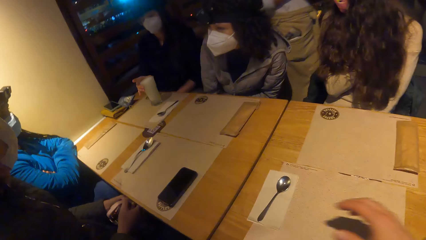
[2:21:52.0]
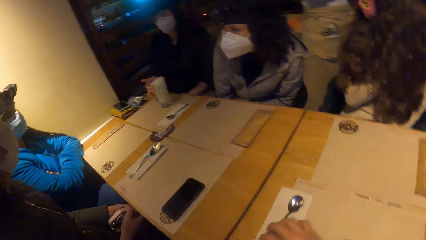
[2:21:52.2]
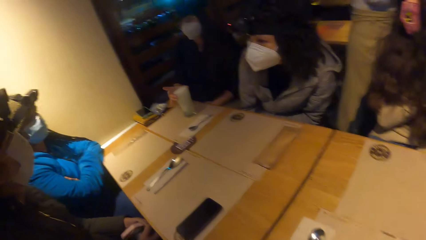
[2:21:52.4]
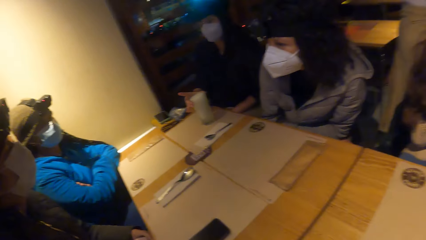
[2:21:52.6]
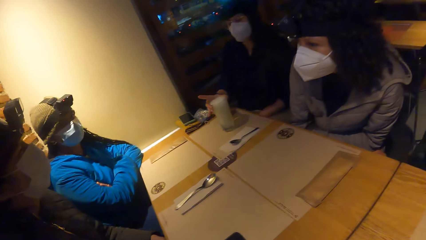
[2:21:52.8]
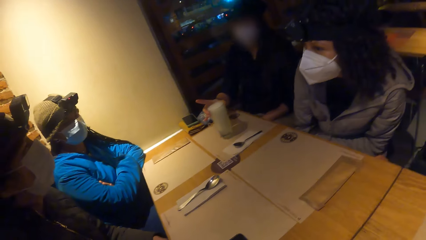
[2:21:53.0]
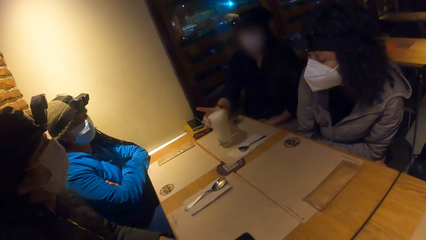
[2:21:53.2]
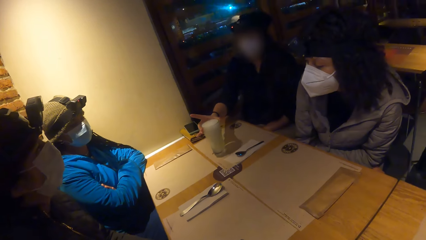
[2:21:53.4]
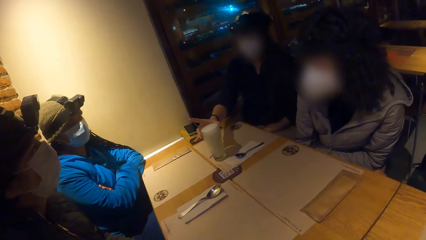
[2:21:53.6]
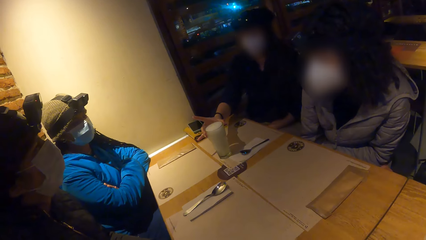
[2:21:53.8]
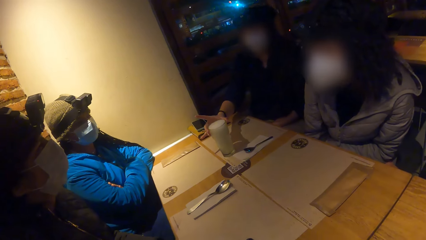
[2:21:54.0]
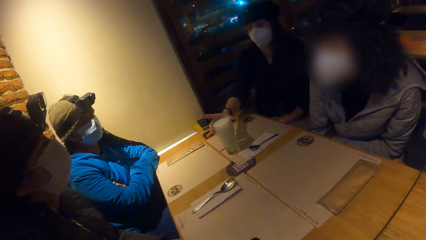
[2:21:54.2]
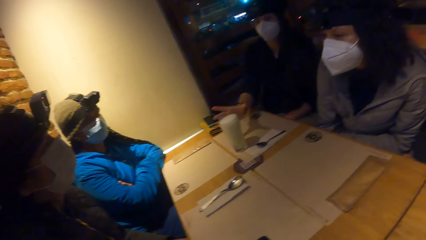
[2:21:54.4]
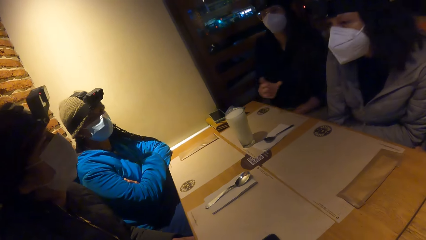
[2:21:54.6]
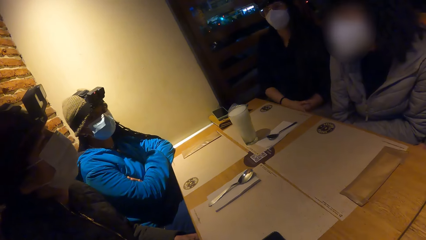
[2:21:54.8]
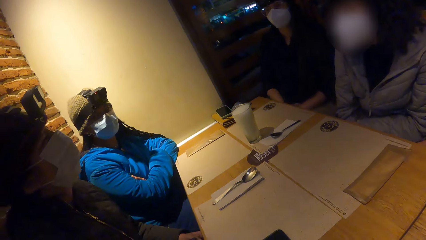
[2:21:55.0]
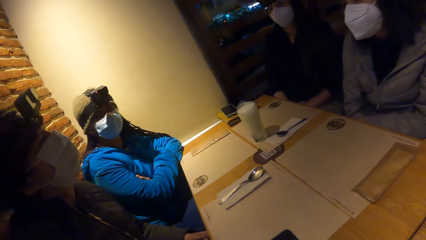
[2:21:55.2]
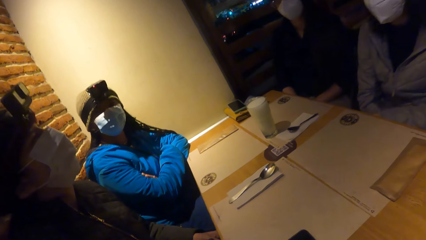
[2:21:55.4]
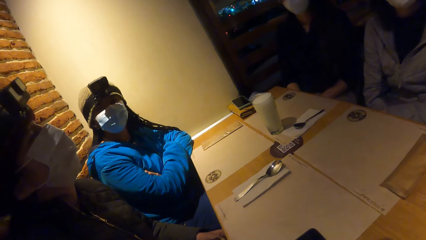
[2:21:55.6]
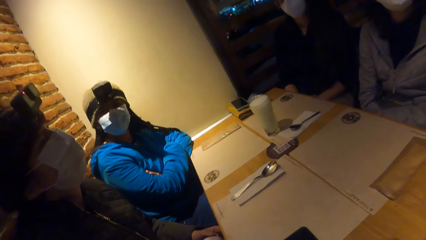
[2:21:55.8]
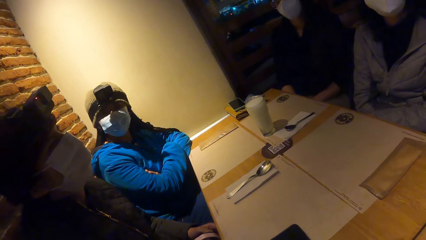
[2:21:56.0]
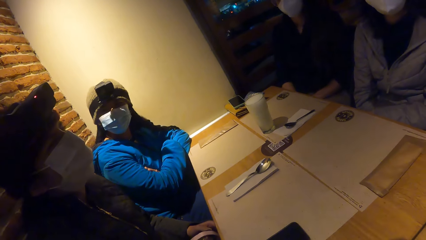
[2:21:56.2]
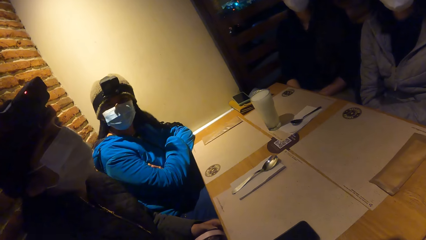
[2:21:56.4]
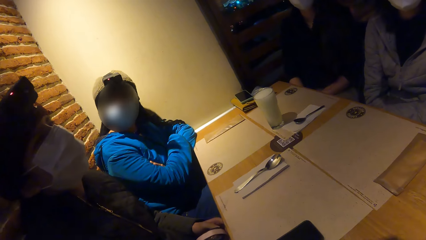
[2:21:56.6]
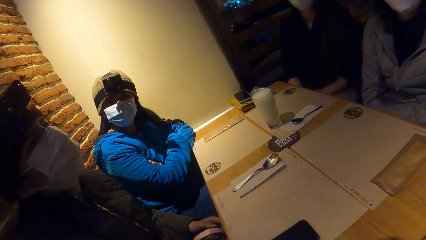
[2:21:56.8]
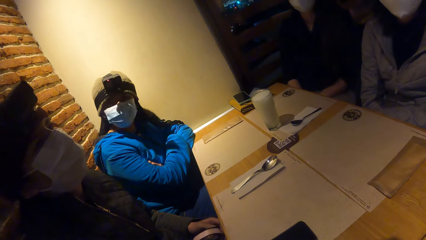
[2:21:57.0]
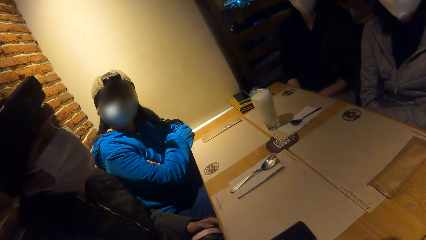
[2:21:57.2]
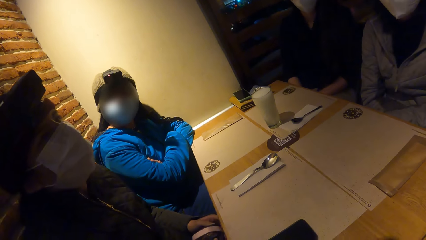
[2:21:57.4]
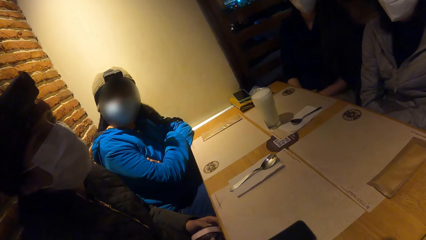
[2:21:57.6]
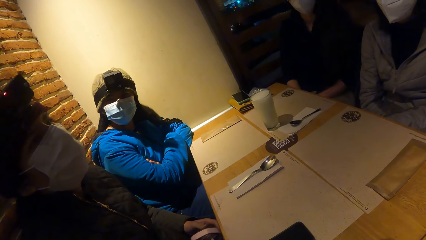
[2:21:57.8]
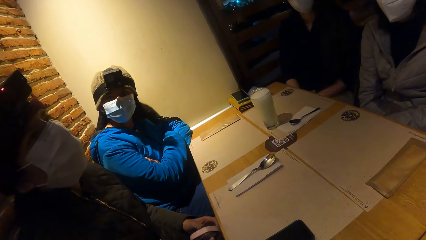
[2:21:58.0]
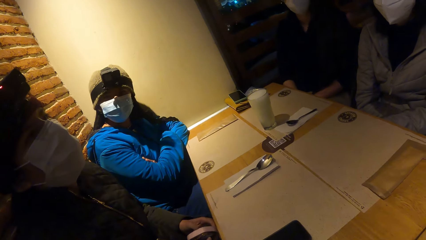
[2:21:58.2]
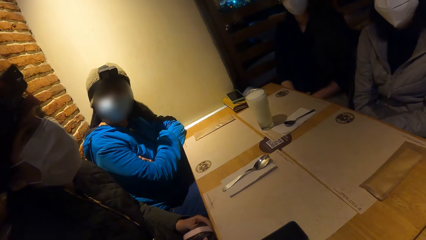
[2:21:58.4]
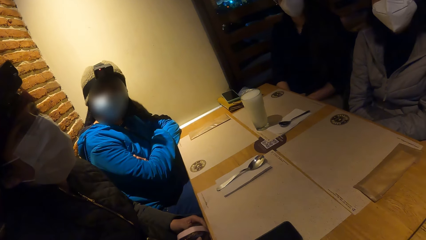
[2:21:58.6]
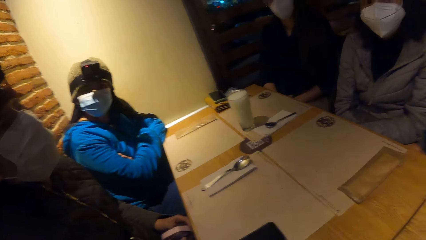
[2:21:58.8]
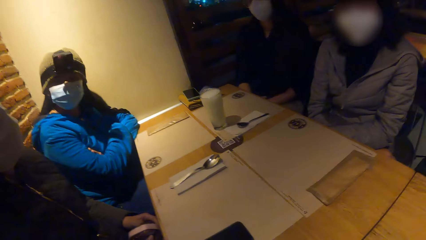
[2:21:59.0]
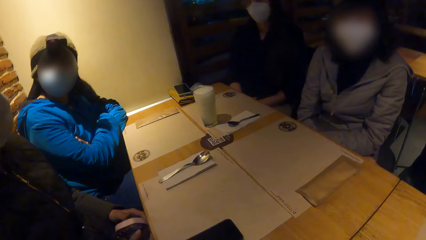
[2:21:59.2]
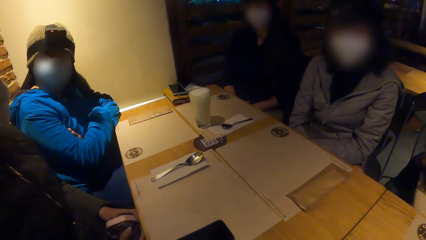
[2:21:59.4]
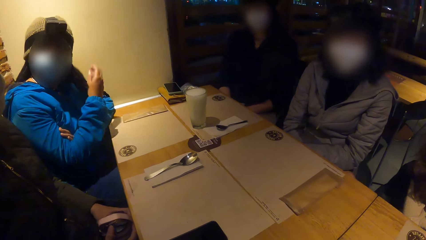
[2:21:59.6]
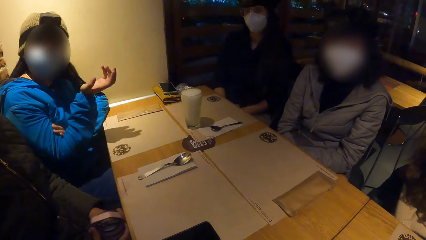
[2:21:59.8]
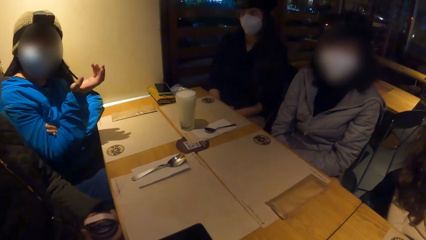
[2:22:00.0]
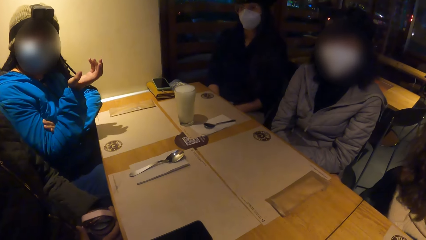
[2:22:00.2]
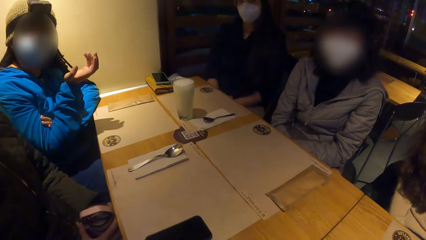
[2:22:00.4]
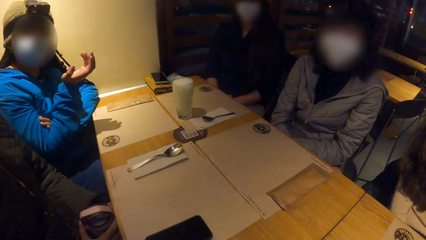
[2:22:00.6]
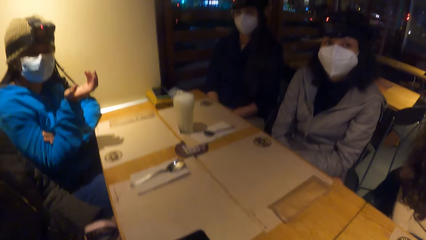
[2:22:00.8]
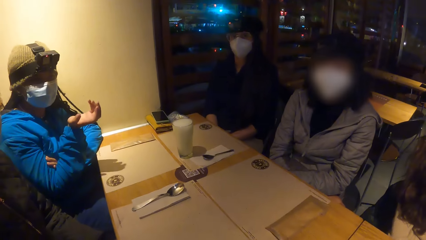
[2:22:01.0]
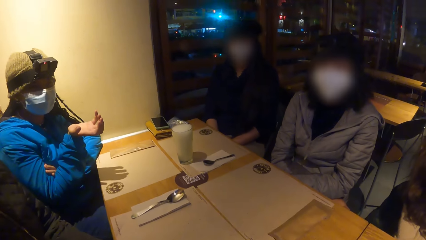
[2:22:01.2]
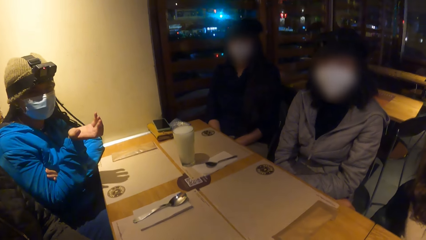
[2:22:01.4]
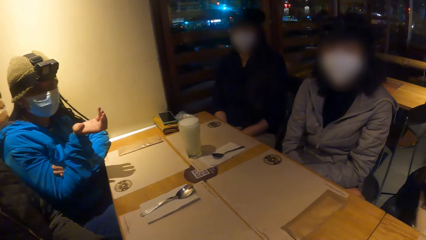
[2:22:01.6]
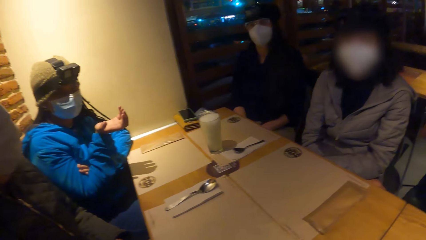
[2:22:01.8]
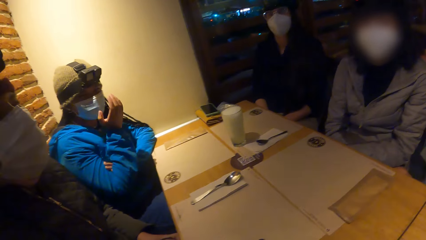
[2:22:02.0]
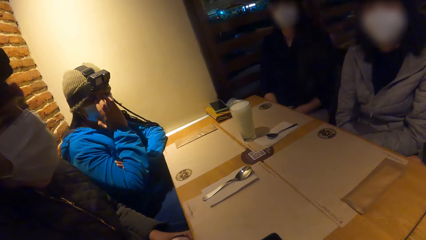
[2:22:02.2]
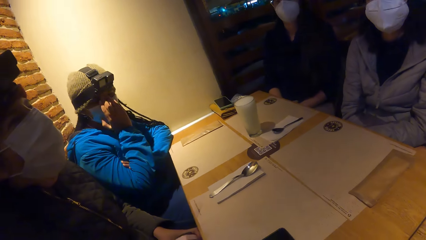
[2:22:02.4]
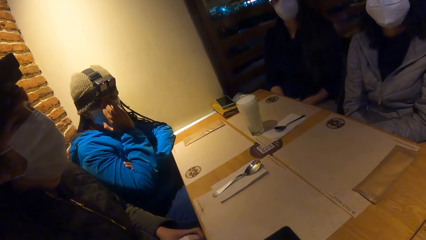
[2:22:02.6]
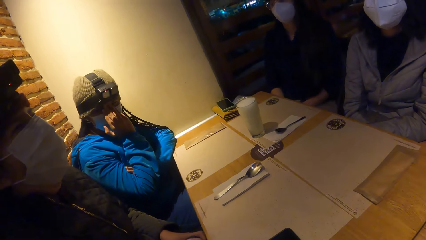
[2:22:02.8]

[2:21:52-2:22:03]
The woman moves the cup of drink forward with her right hand. The camera wearer converses with the others on the table.

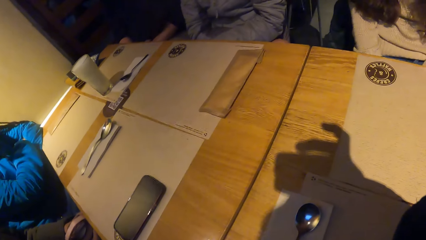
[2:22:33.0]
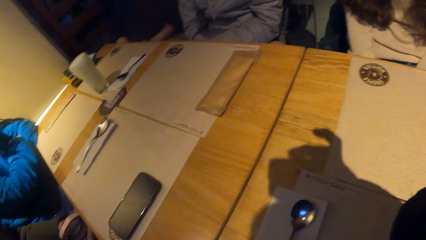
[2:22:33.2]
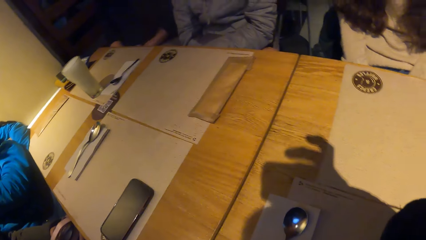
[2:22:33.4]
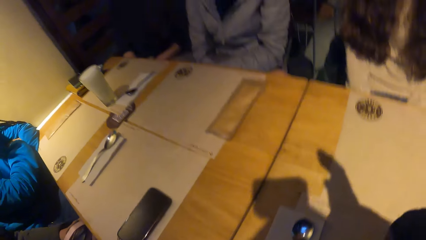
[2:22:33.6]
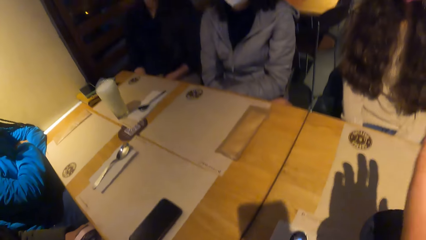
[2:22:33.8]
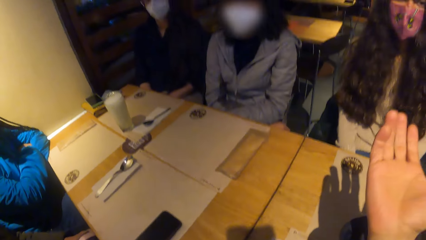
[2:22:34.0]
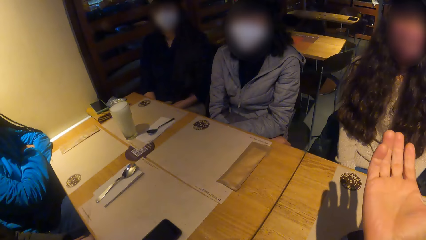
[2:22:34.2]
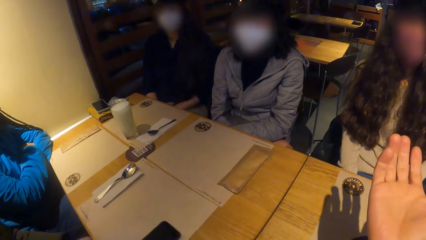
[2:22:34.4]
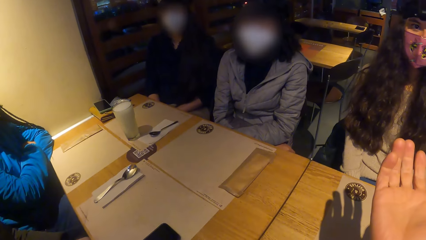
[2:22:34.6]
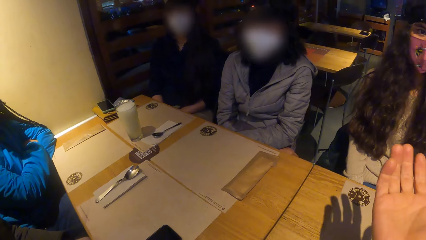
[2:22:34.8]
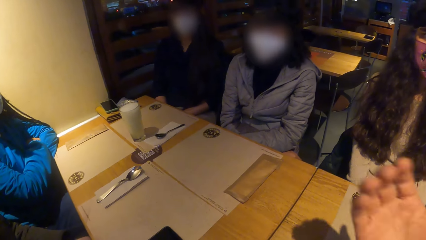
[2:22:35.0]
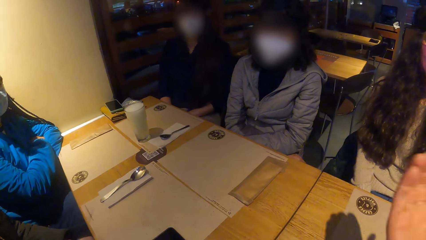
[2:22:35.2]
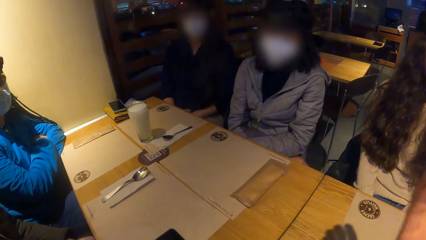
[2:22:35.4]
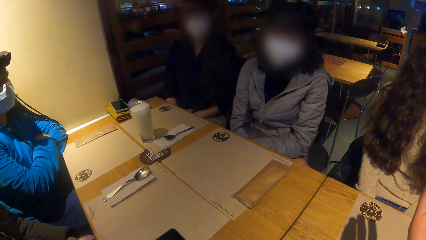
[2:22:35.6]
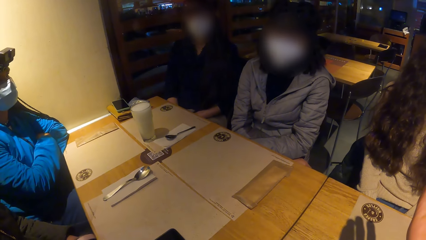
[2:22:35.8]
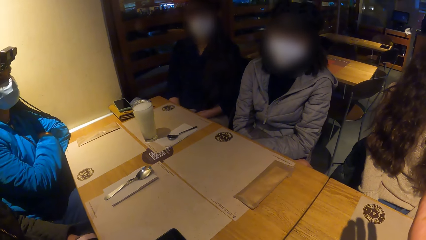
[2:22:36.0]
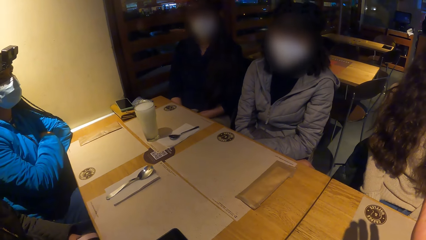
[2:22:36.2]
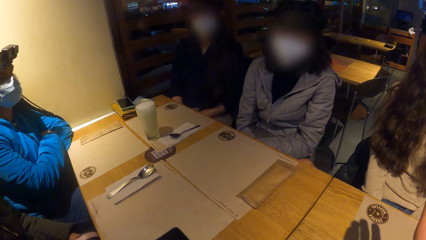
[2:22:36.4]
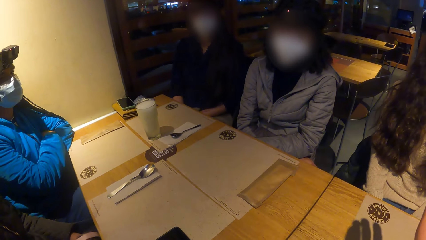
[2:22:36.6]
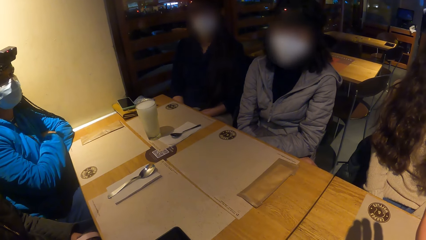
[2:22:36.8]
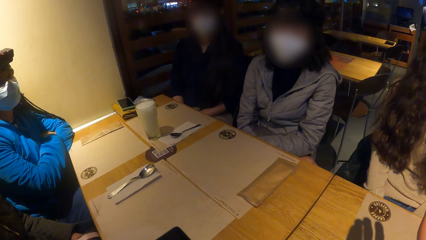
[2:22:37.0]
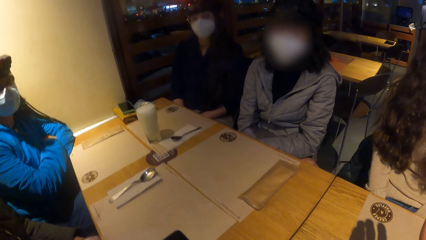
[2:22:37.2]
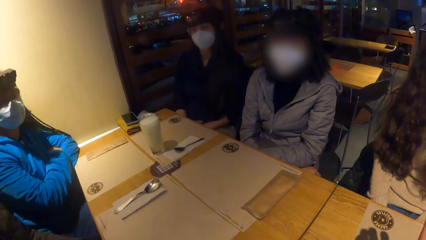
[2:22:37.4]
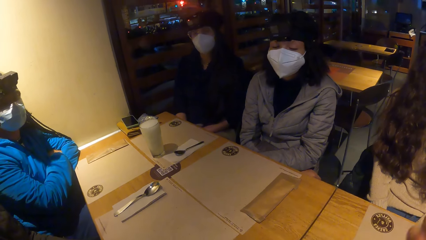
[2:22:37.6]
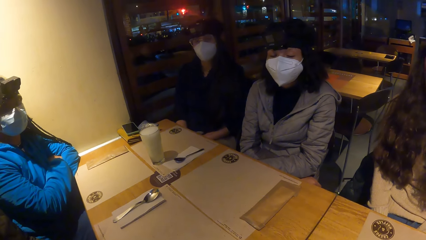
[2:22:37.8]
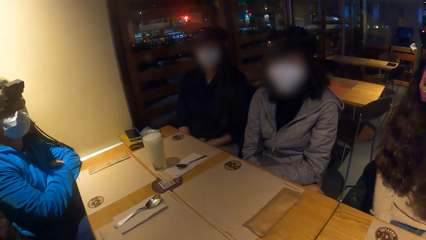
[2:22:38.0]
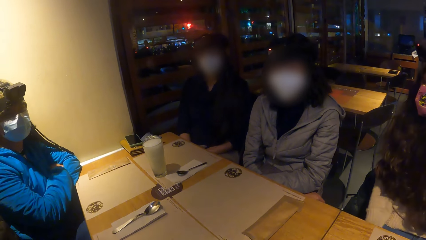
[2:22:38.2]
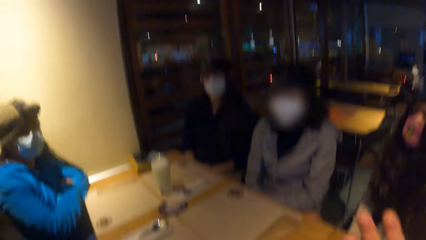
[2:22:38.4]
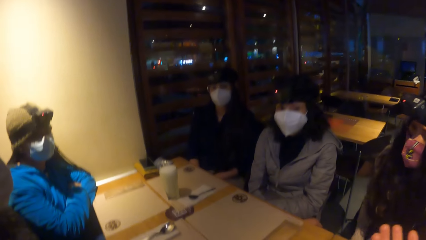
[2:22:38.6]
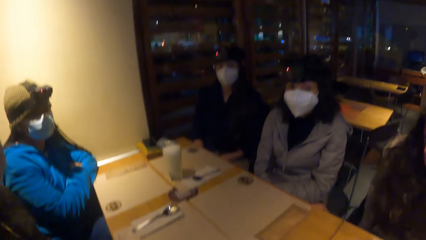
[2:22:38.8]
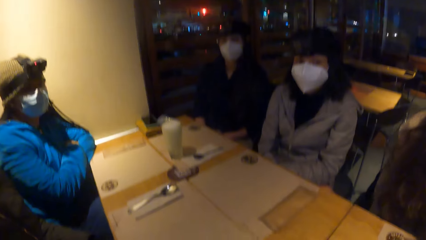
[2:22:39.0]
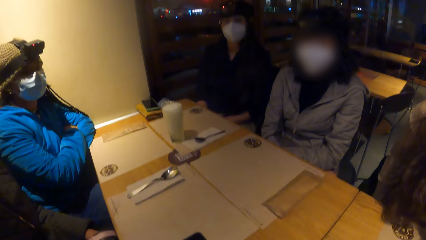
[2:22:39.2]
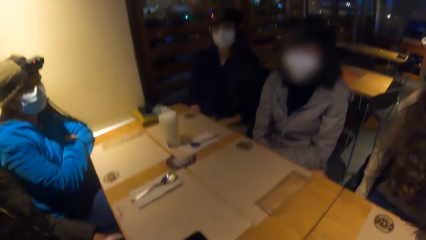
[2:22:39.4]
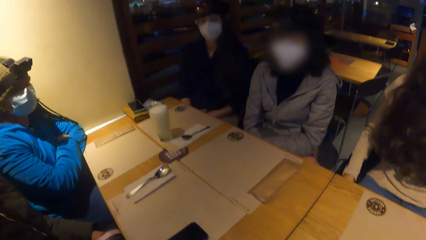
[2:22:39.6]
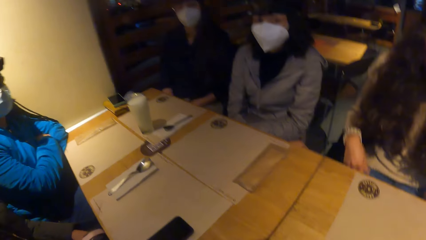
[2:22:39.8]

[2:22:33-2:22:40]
The camera wearer points his hands towards a woman.
